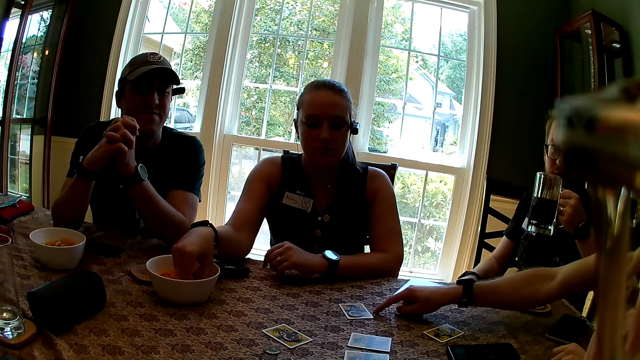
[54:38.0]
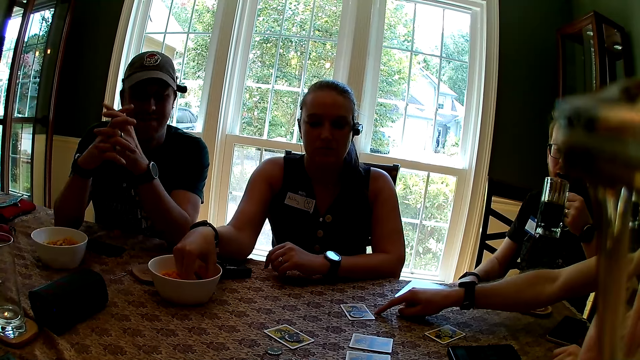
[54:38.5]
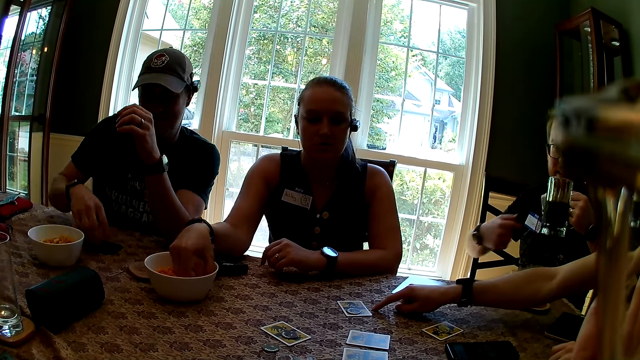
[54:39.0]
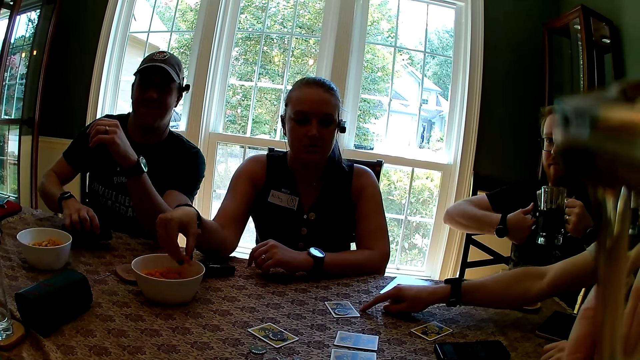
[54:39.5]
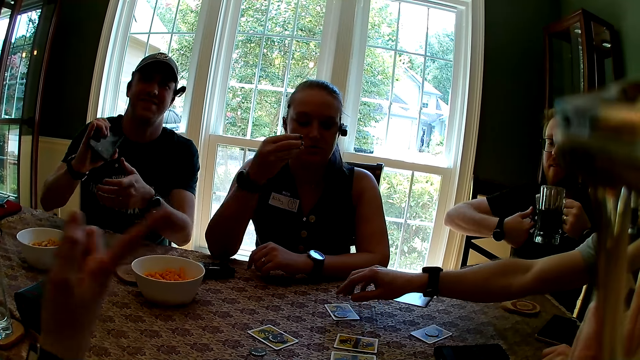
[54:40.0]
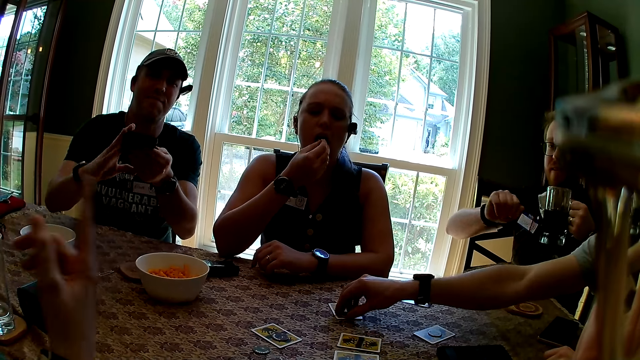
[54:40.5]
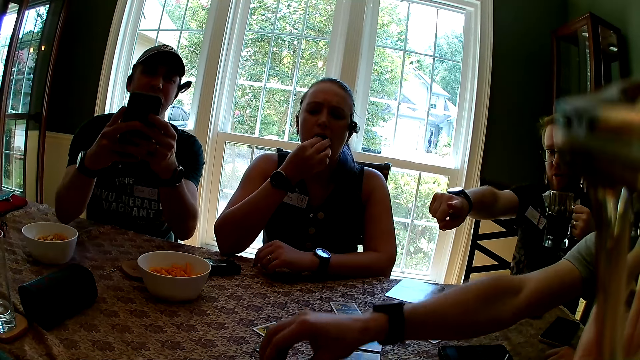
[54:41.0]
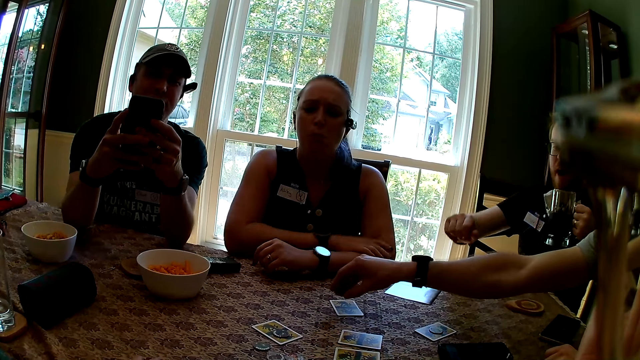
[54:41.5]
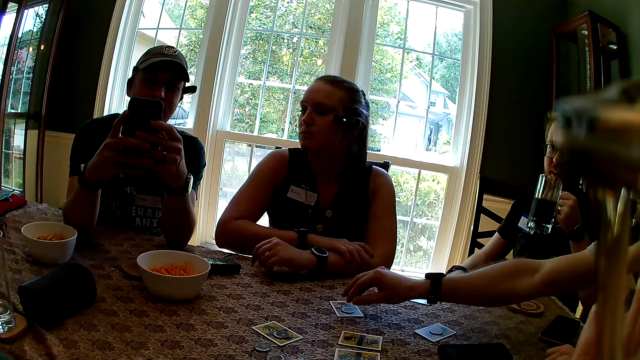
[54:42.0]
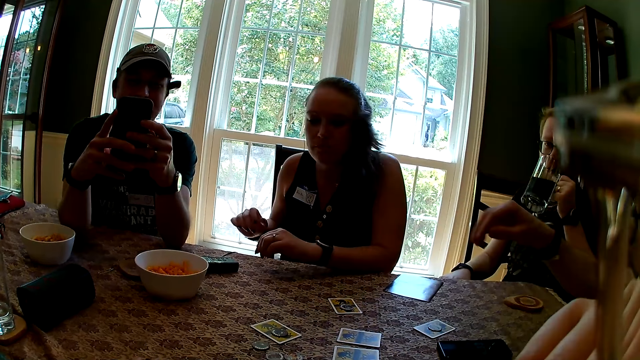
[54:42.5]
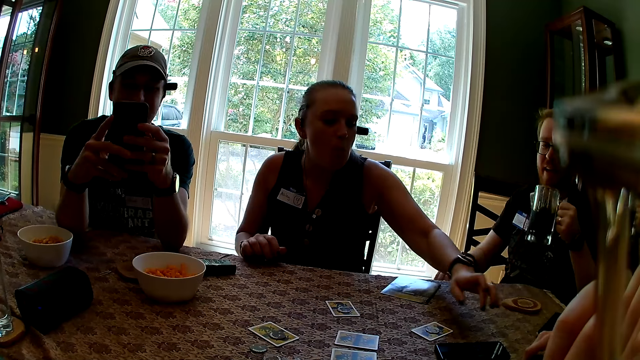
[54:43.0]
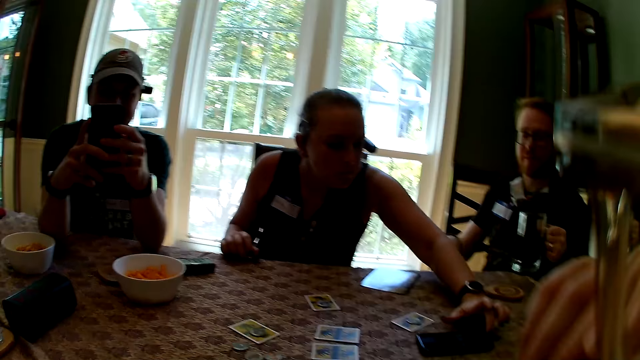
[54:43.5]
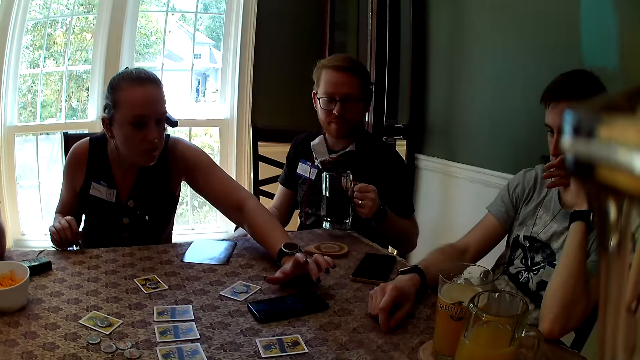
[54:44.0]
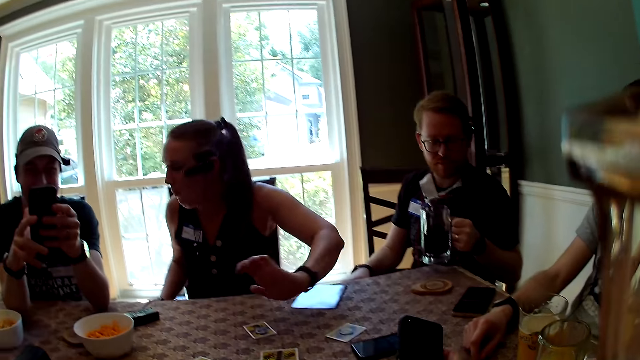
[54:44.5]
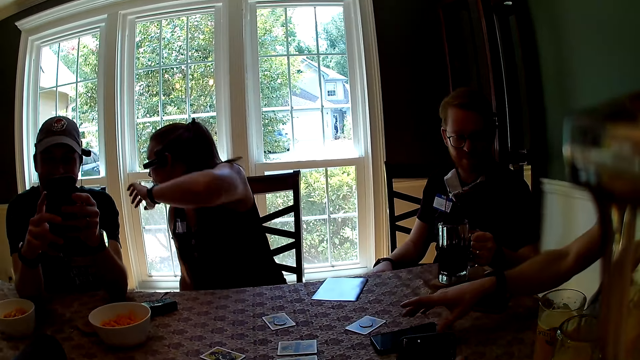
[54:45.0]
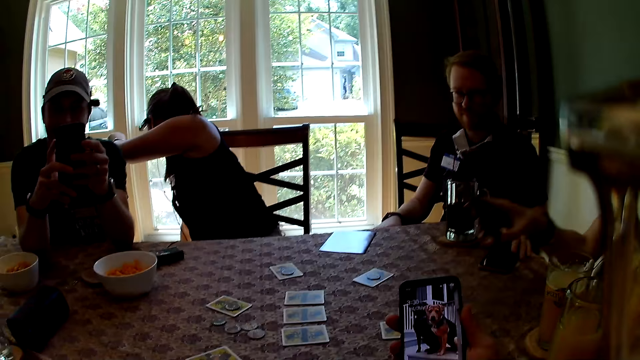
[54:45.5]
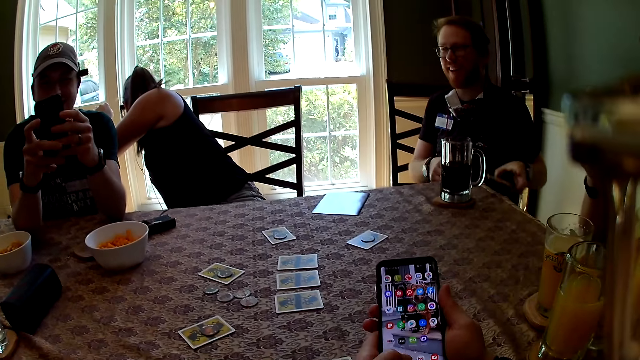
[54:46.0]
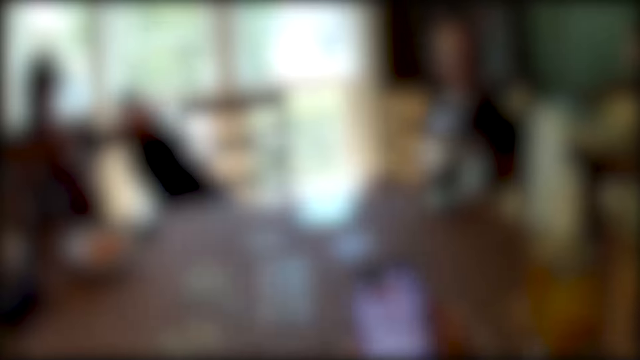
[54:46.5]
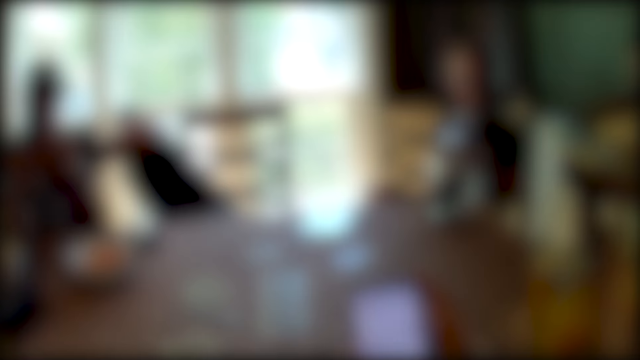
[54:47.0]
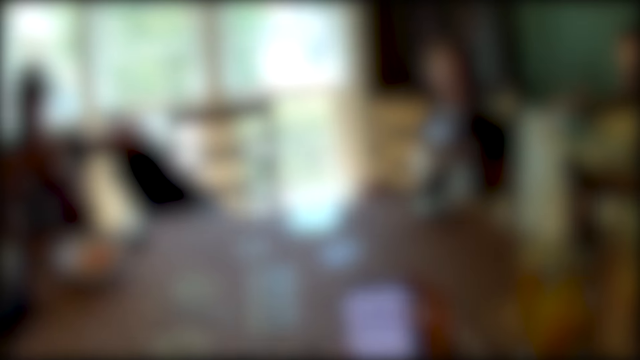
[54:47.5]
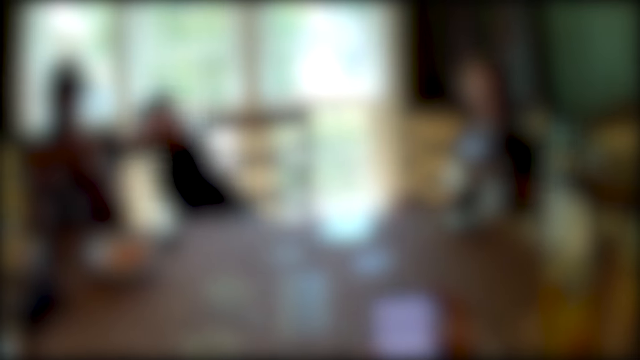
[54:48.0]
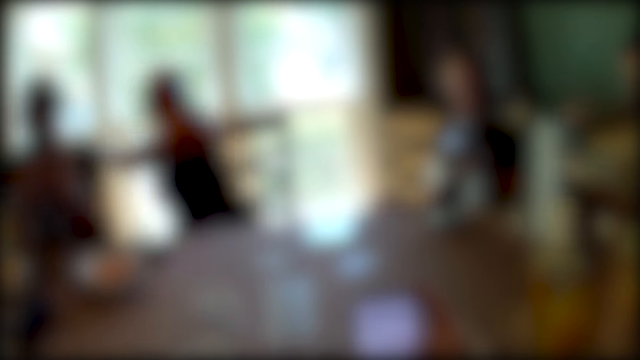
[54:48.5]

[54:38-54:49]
A woman puts her right hand in a bowl. A man points at the card. Another man picks a phone from the table with his right hand. The woman picks a snack from the bowl with her right hand. Another man picks a token from the table with his right hand. The woman eats the snack in her right hand. The man taps the token on the table. Another man looks at the phone. The woman touches the phone with her left hand. Another man holds a cup of beer with his left hand. He drops the cup of beer with his left hand on the table. The woman turns. The camera wearer holds the phone with his right hand. Another man picks up the phone. The woman picks the phone from the floor with her right hand.

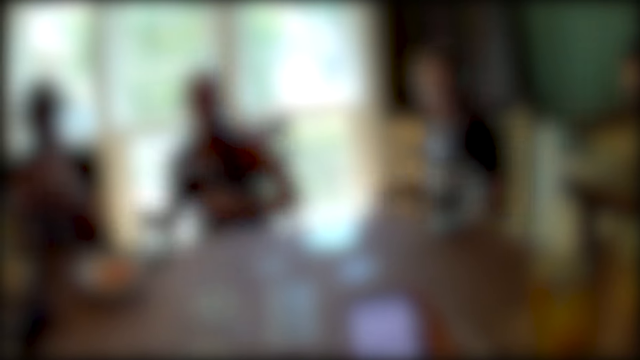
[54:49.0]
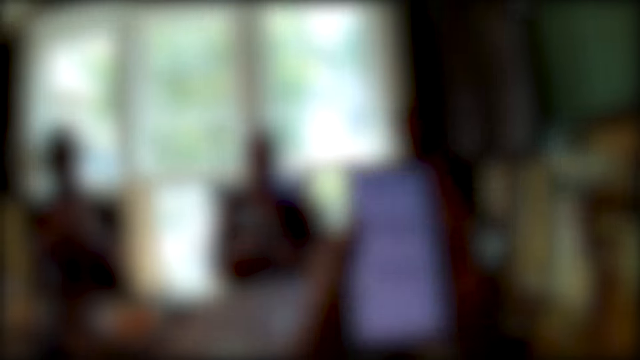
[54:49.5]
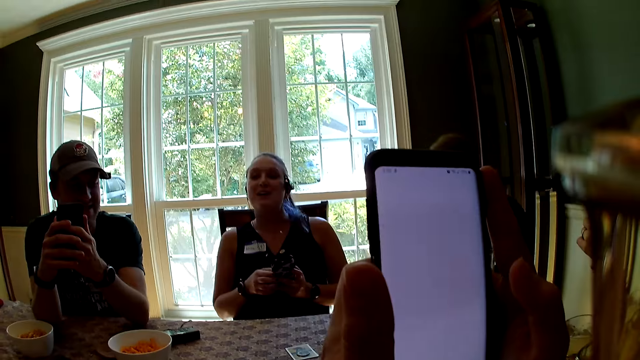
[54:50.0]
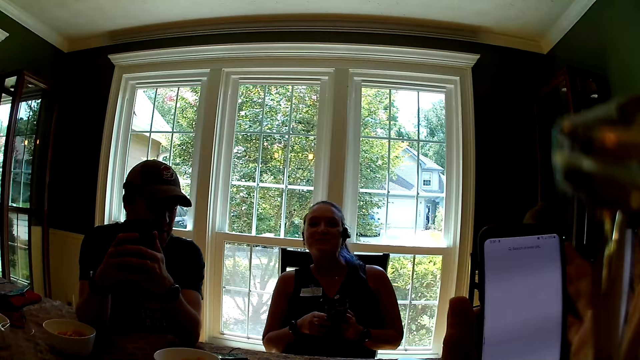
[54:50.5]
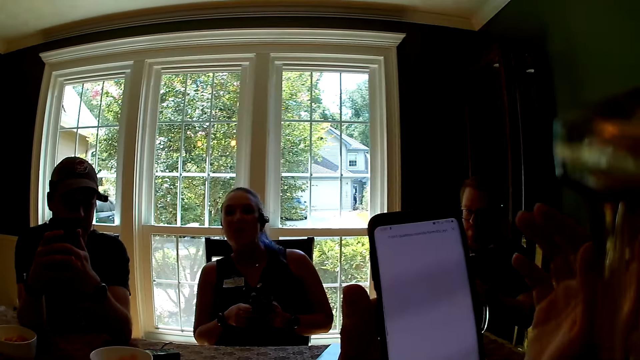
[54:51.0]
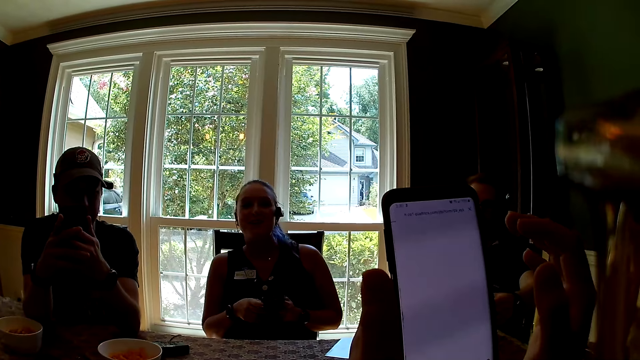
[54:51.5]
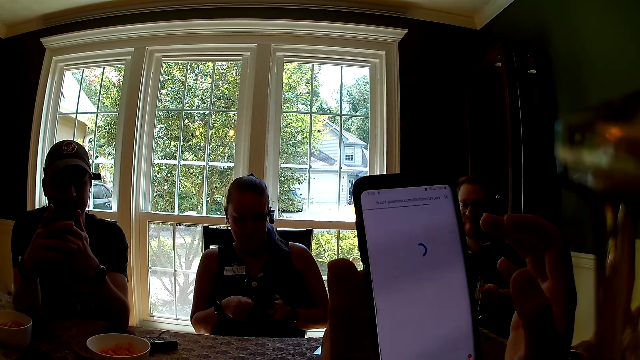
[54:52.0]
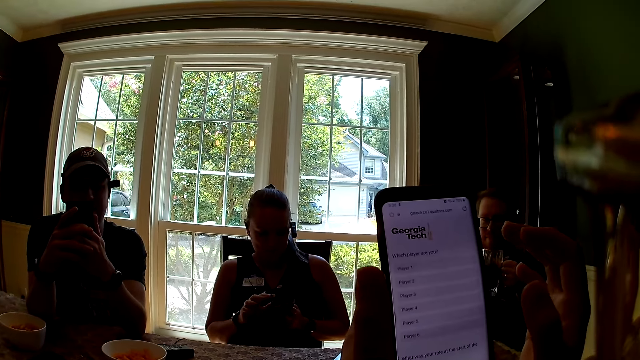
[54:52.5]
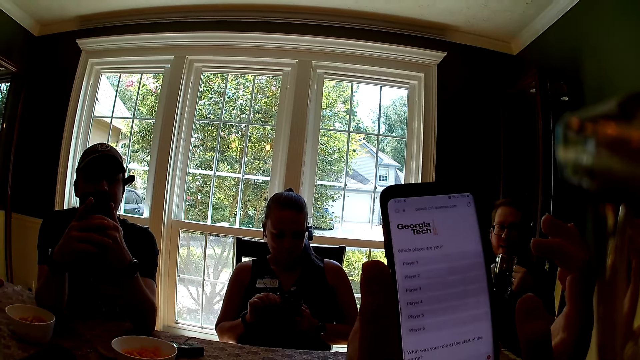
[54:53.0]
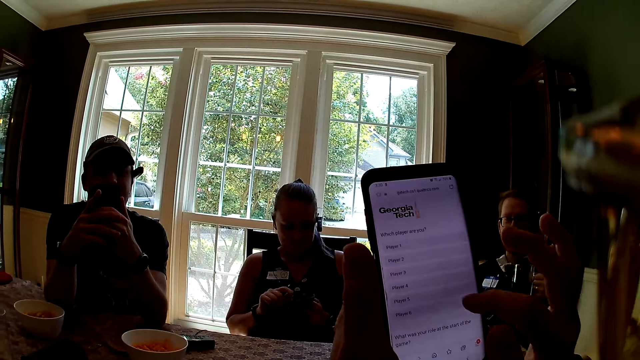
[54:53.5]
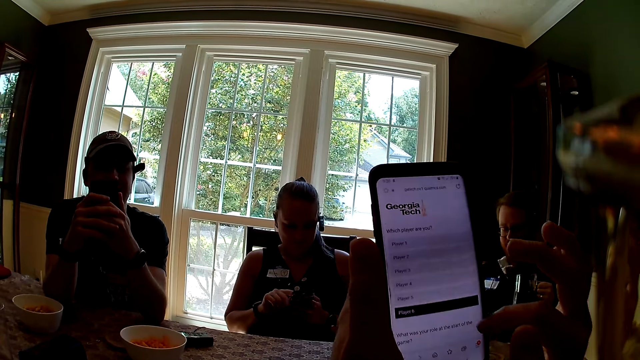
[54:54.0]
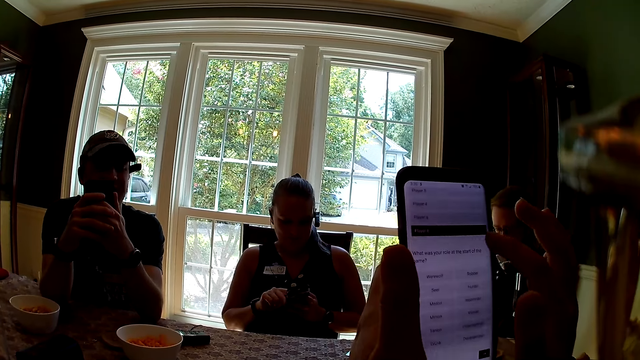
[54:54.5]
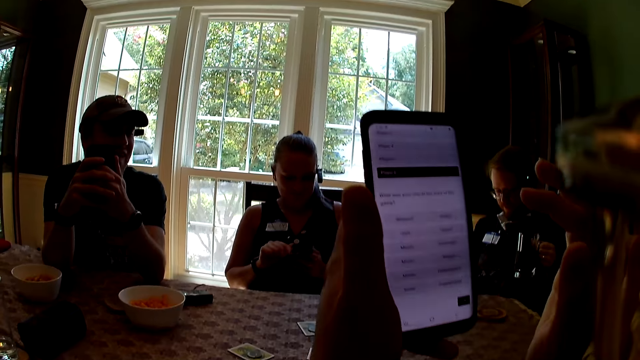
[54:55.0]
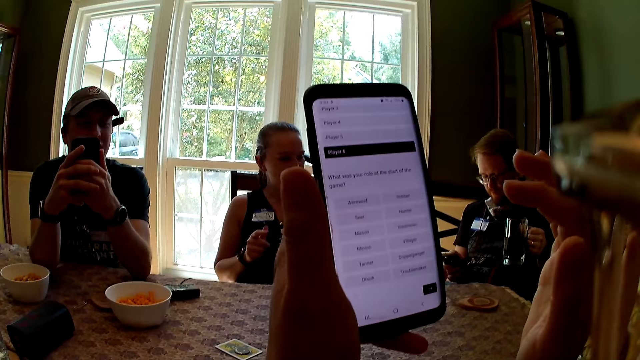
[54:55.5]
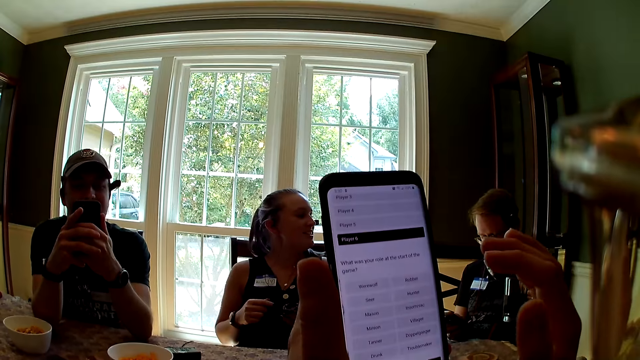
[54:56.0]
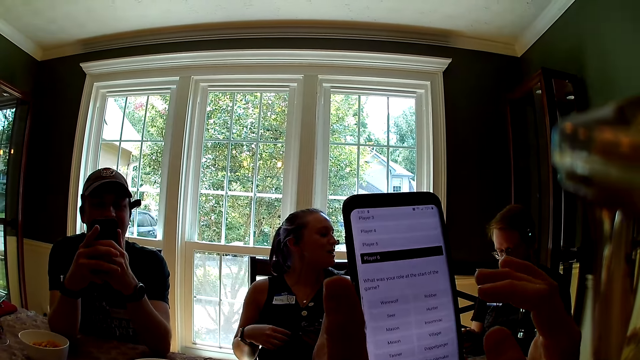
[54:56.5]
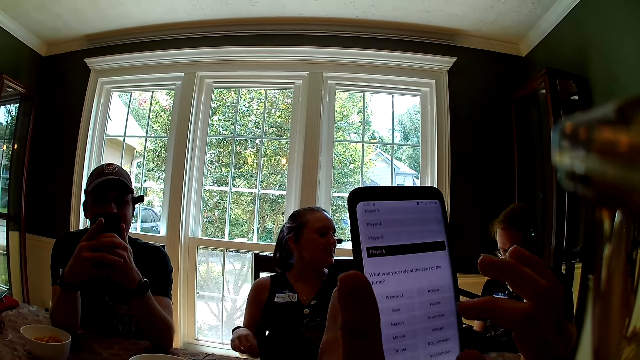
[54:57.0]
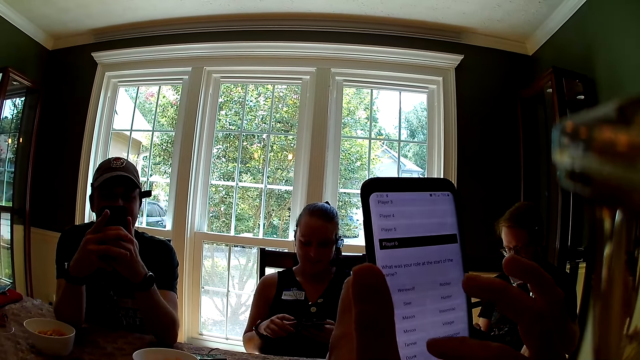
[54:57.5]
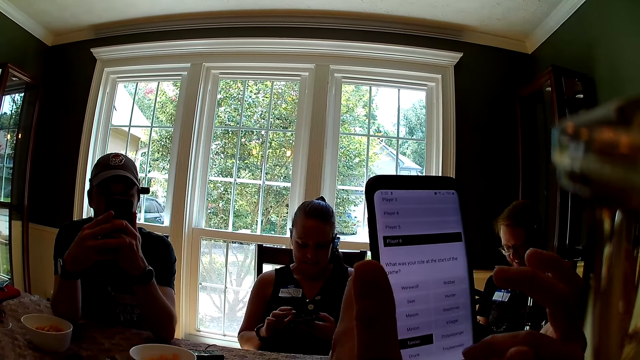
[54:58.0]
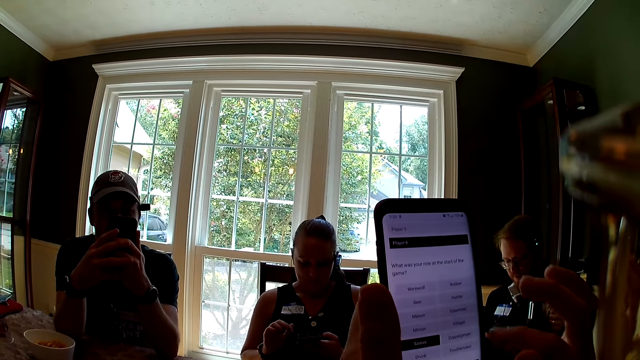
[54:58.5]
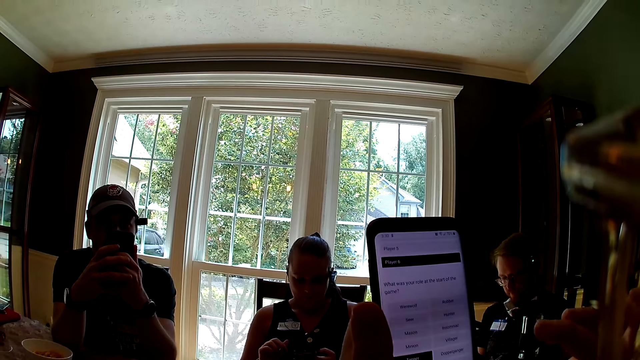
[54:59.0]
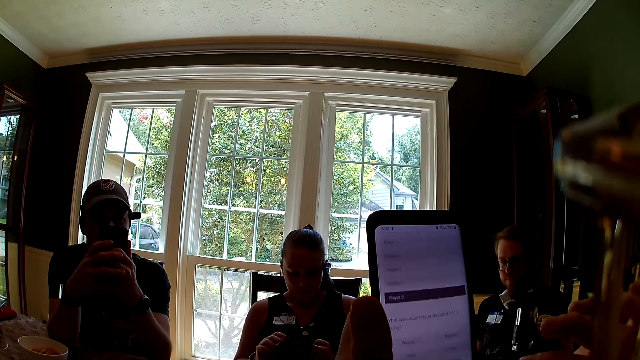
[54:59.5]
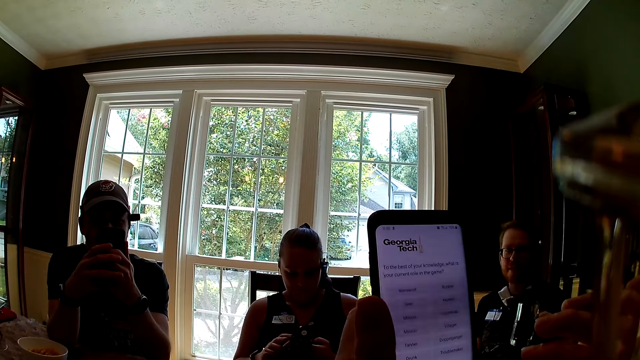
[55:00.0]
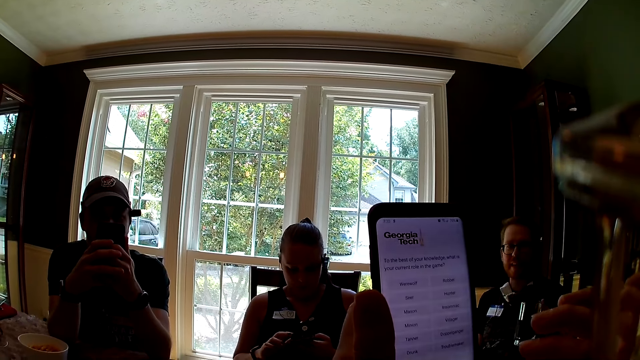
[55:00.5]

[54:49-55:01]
A woman holds the phone with both hands. The camera wearer presses the phone with her right hand. A man picks up the cup of beer with his left hand from the table. The woman presses the phone with her right hand. The man holds the cup of beer with his left hand. The camera wearer speaks. She scrolls the phone.
